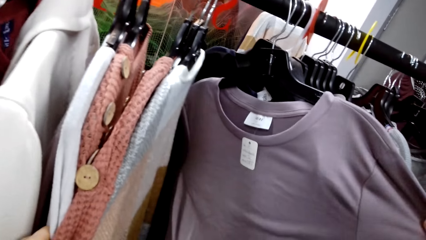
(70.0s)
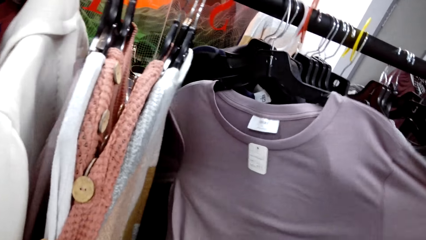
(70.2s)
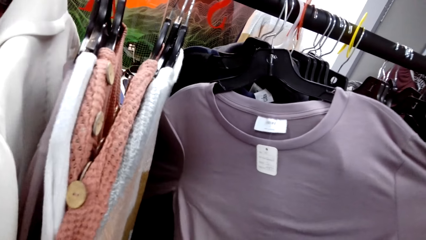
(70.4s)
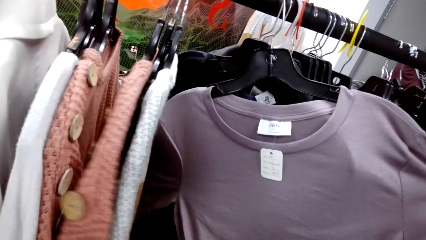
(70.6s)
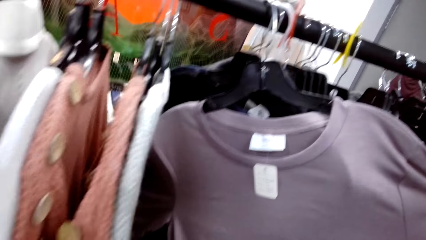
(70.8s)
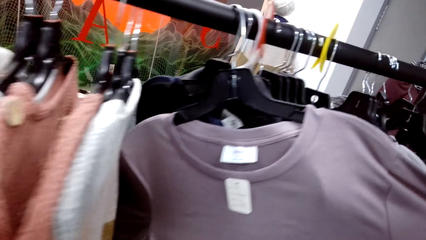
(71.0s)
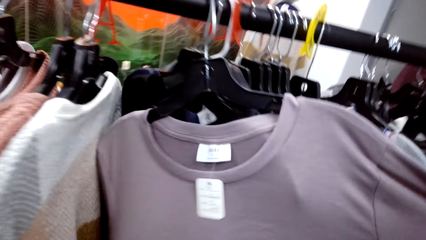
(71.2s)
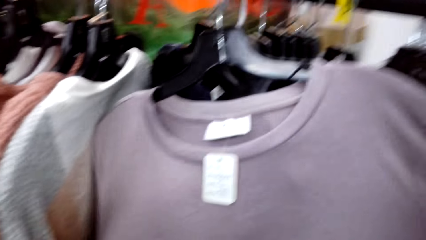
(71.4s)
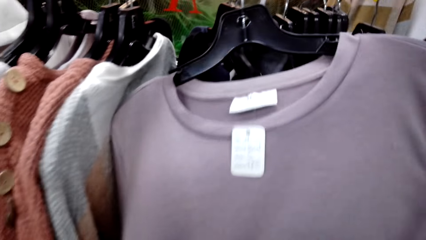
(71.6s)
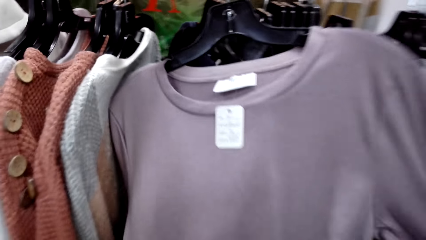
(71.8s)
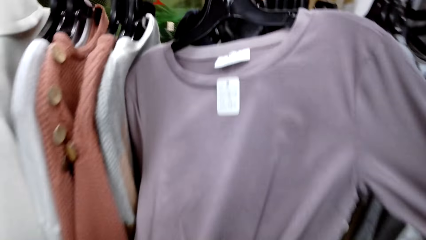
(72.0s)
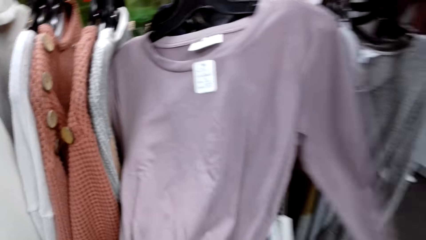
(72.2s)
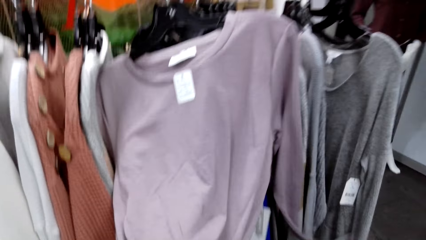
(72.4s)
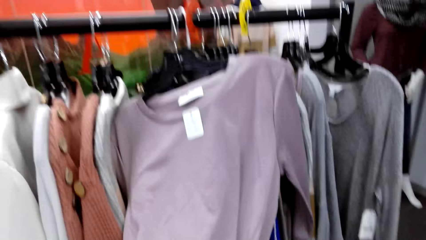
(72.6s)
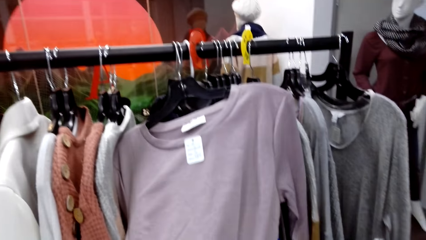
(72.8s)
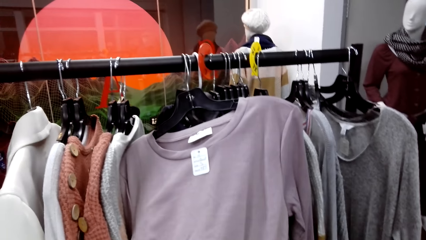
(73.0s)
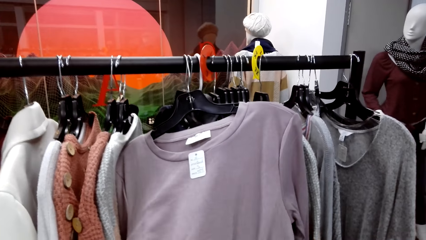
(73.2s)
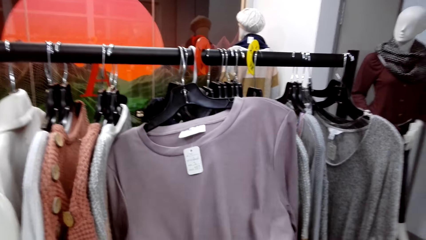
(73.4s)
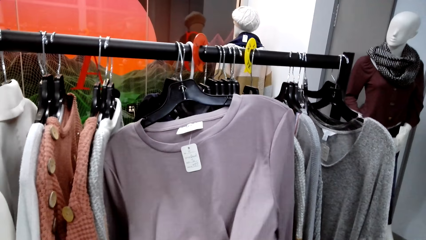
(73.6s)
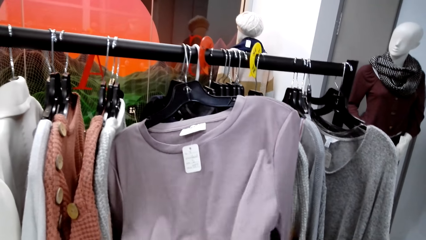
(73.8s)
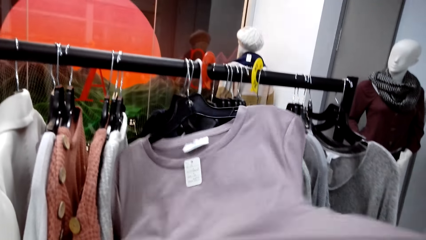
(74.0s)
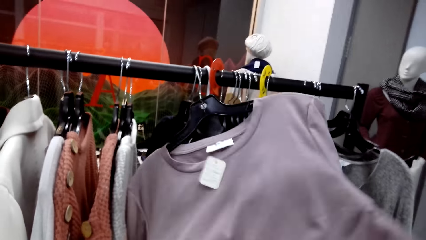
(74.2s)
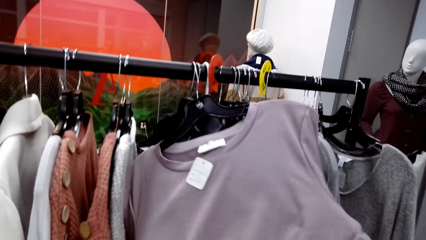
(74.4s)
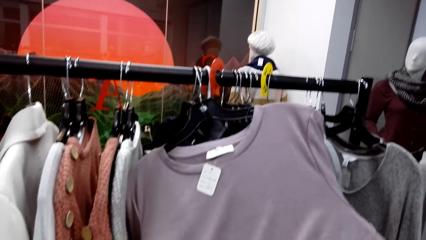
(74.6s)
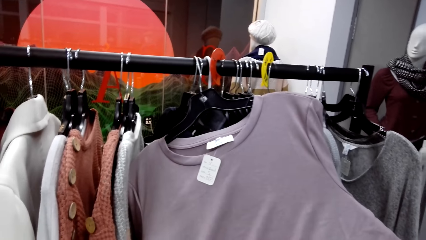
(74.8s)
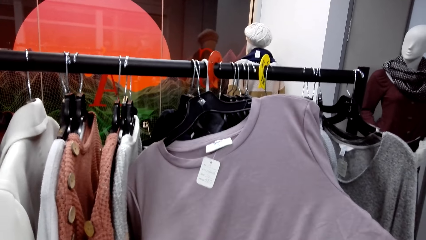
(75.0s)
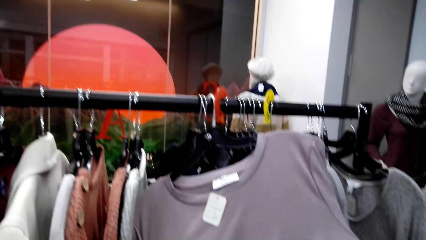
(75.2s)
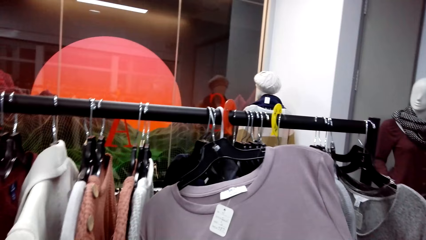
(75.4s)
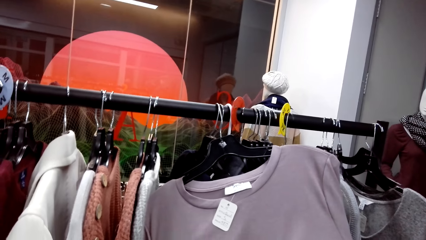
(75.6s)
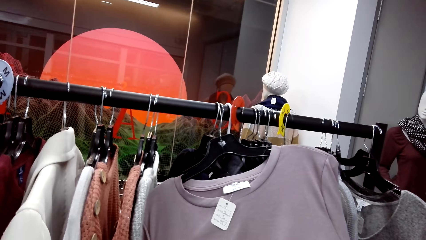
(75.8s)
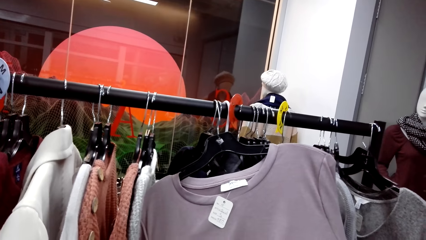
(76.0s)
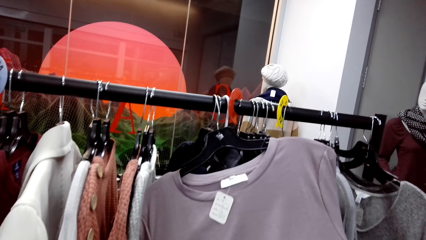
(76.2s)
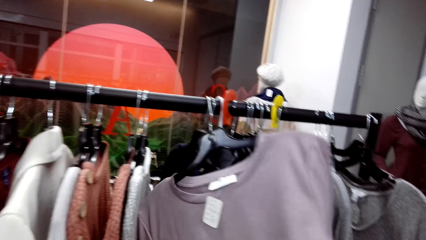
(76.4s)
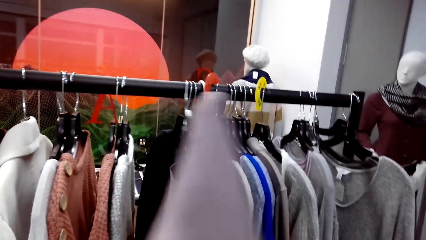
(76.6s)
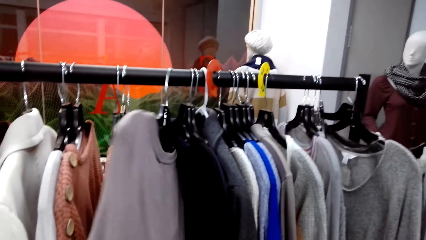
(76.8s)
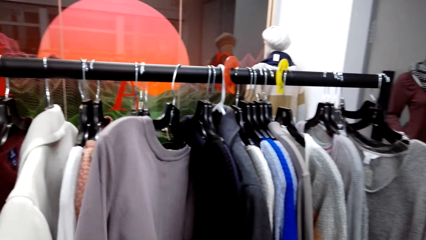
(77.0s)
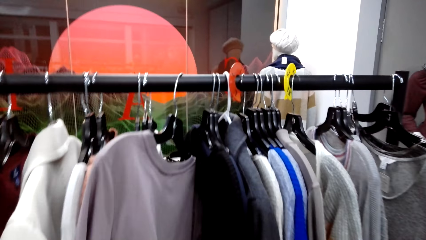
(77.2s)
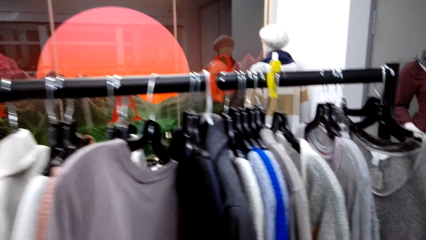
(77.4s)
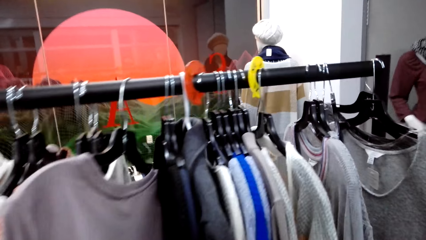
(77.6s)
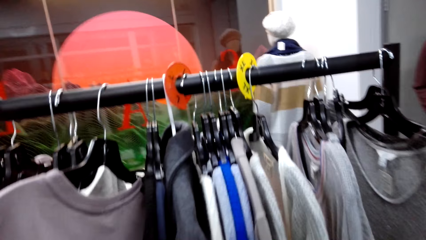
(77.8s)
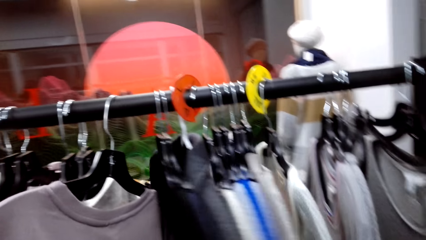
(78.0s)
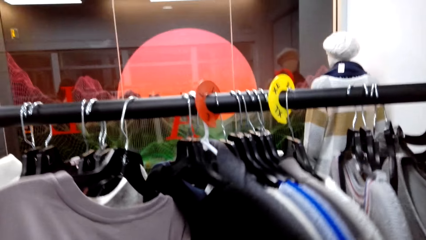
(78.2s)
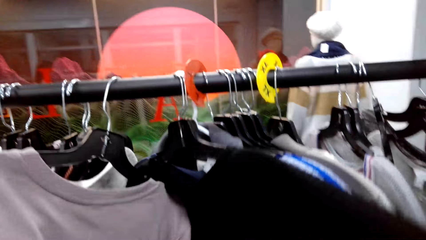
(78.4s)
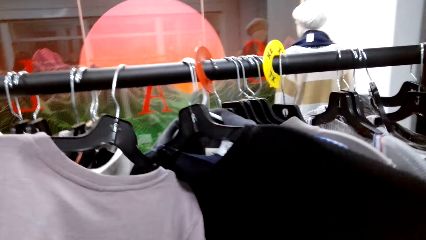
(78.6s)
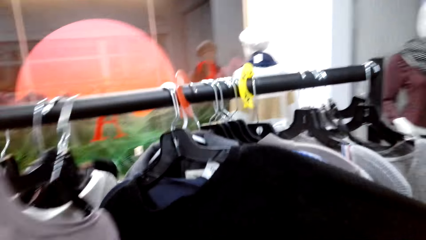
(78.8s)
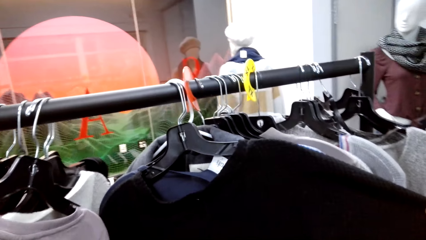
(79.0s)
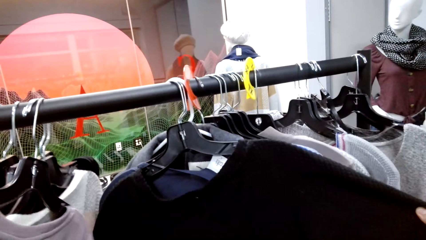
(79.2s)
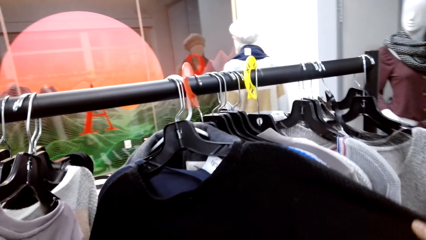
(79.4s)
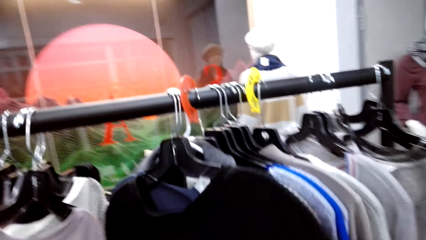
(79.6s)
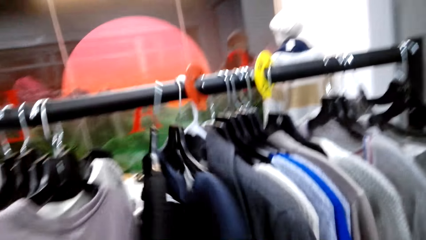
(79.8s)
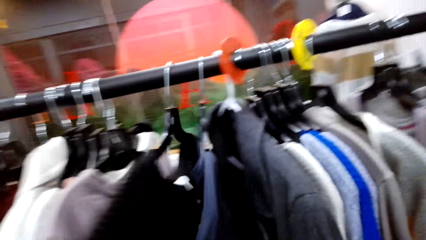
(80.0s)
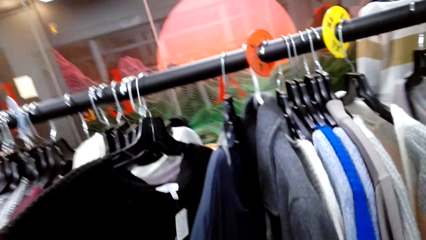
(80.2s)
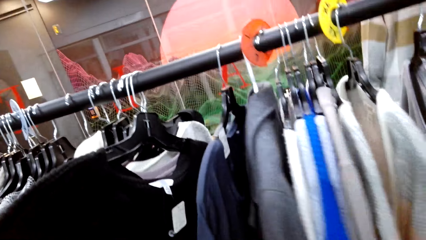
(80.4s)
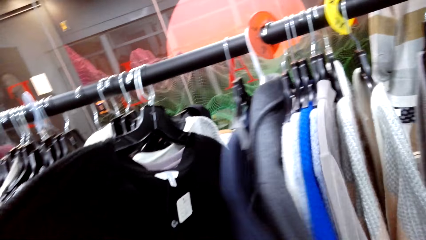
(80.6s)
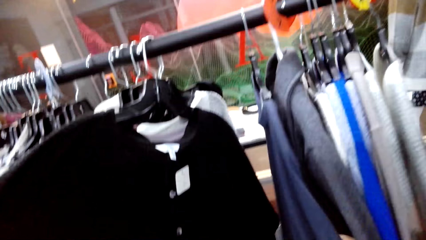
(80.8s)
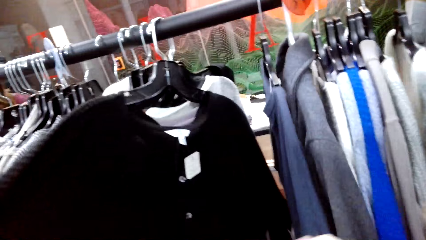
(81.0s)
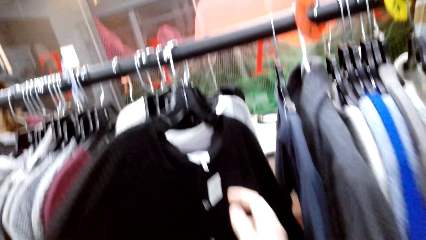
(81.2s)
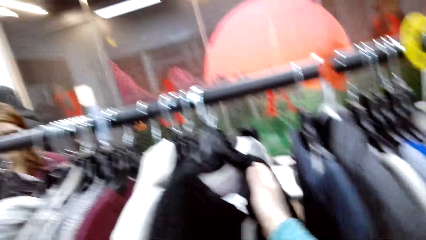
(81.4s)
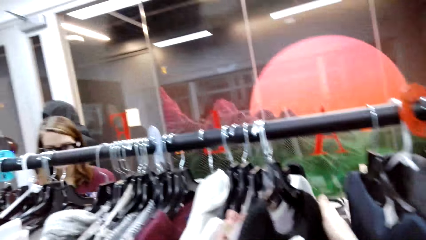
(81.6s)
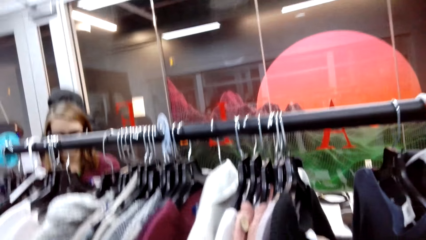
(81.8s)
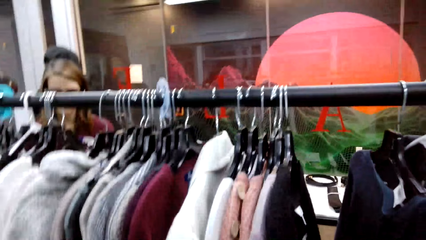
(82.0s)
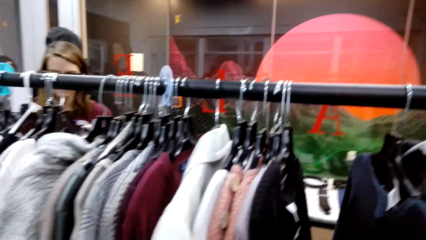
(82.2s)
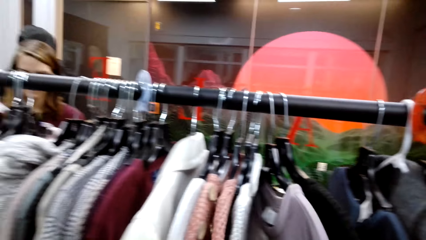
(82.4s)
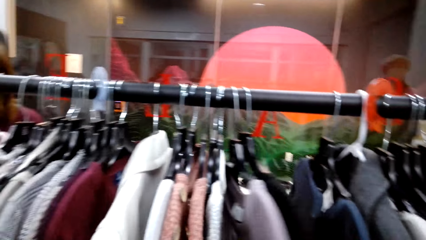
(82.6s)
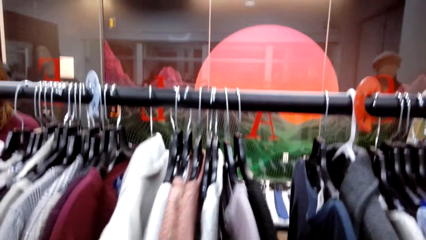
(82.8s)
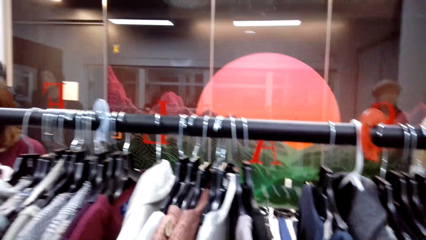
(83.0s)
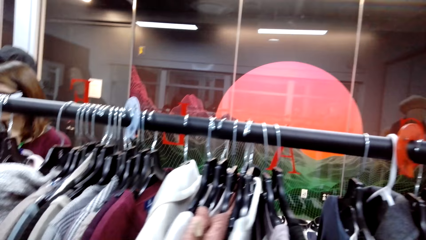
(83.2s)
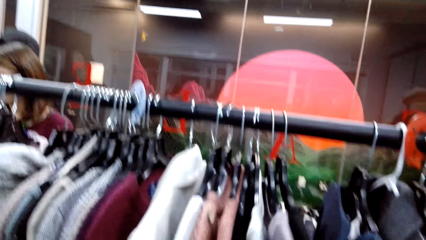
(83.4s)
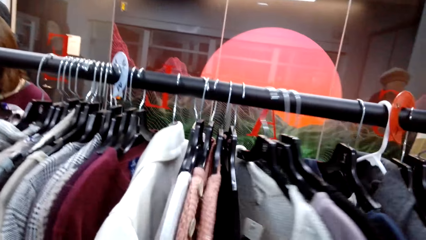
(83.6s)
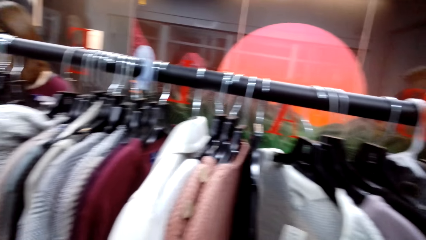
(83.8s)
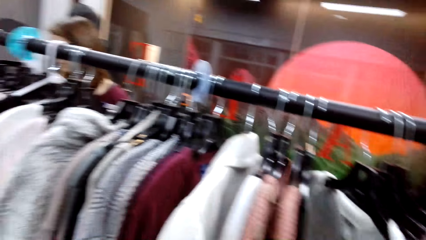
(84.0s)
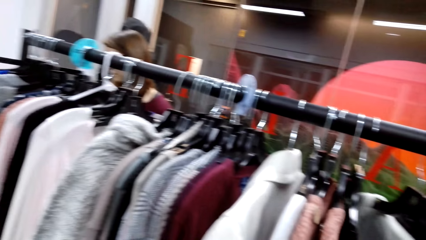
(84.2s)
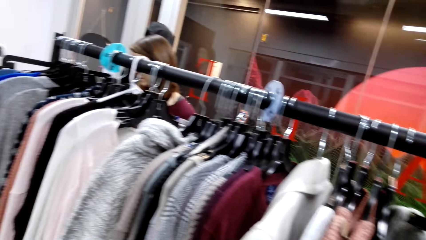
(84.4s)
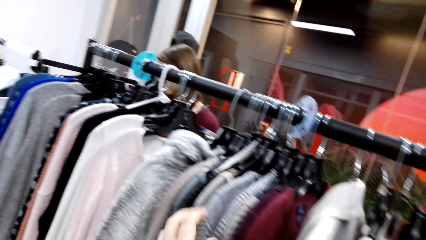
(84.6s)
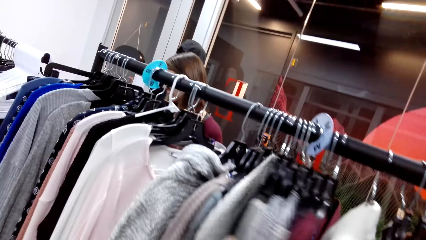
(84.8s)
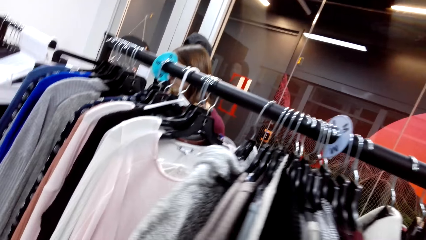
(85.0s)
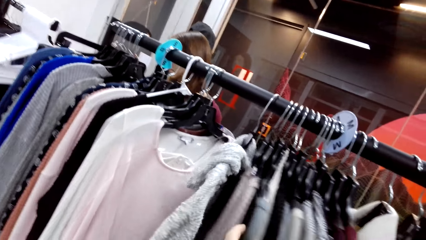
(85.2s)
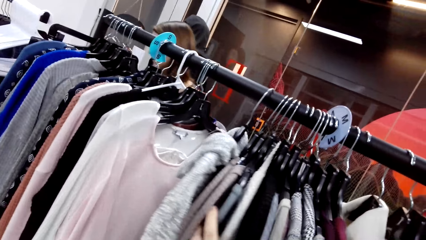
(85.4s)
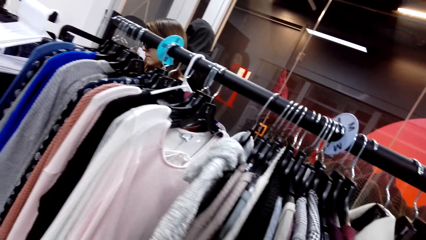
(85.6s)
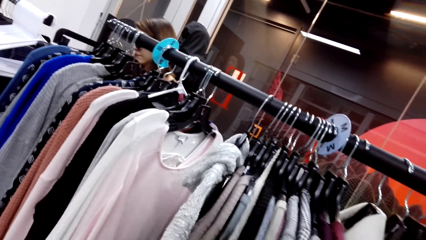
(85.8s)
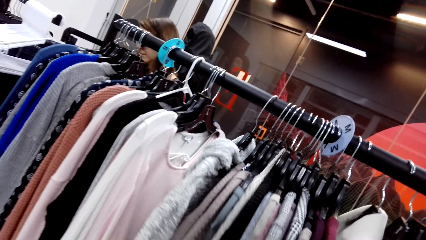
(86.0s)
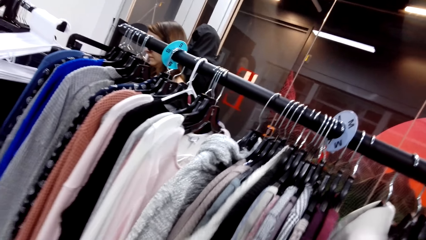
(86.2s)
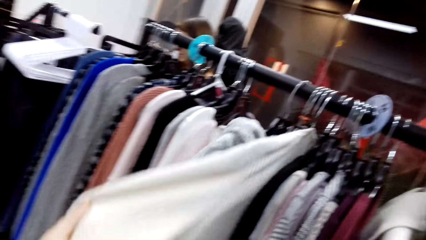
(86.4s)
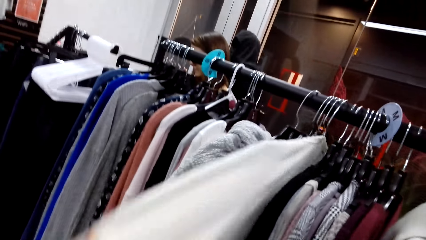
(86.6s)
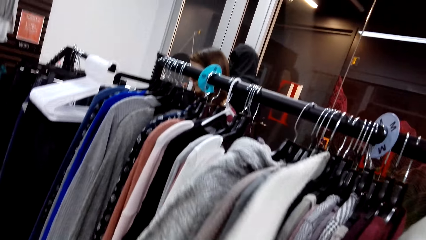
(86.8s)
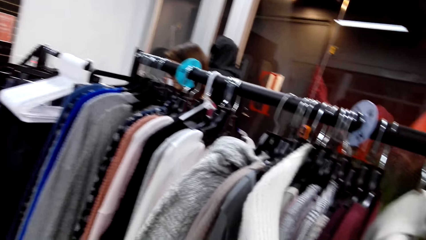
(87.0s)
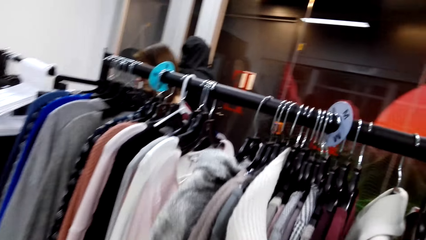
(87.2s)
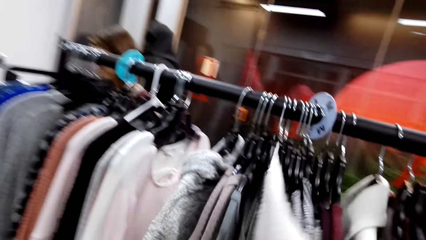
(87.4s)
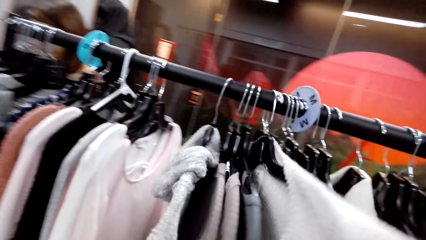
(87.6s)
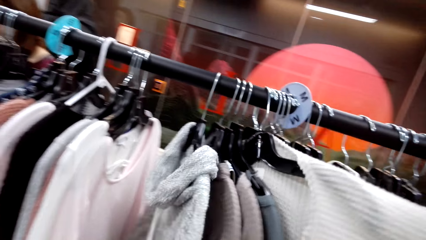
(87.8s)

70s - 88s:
The camera wearer checks the shirt. They check the sweater. They check the sweatshirt.
